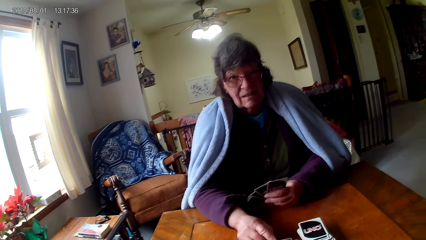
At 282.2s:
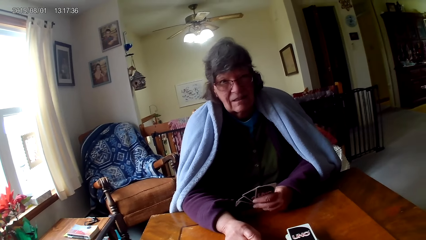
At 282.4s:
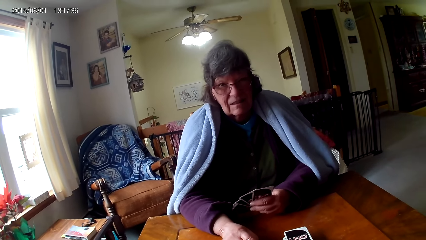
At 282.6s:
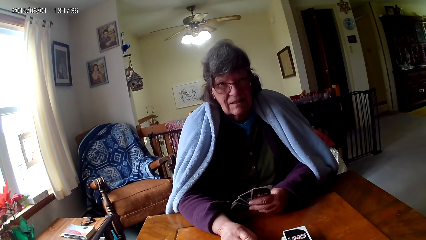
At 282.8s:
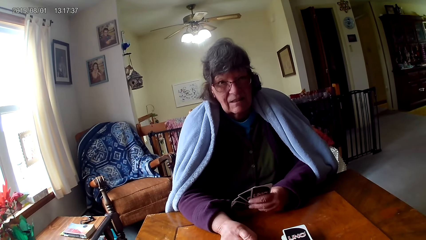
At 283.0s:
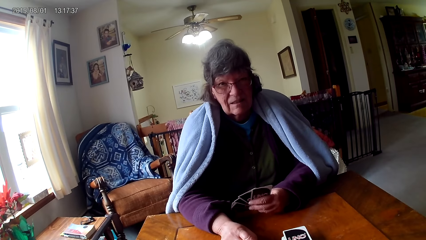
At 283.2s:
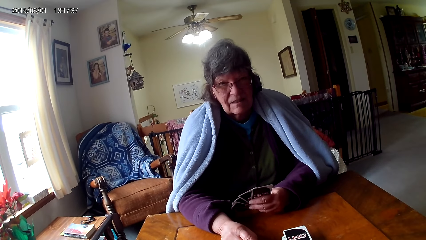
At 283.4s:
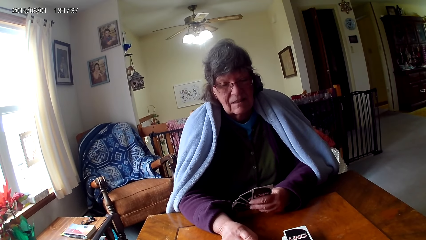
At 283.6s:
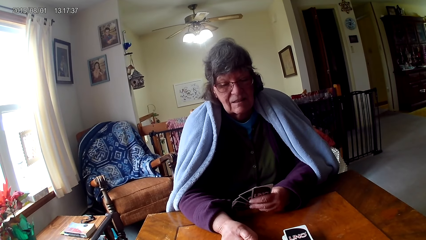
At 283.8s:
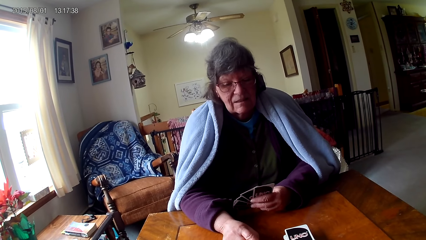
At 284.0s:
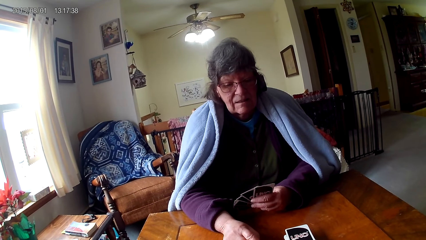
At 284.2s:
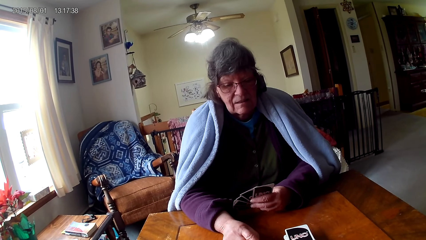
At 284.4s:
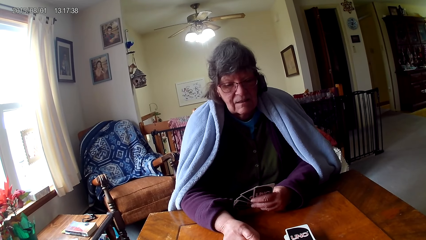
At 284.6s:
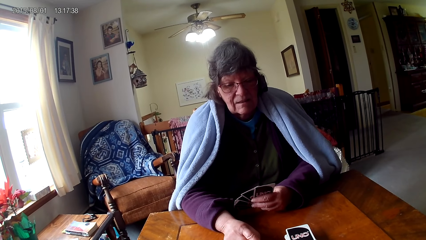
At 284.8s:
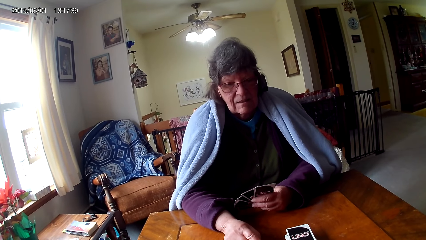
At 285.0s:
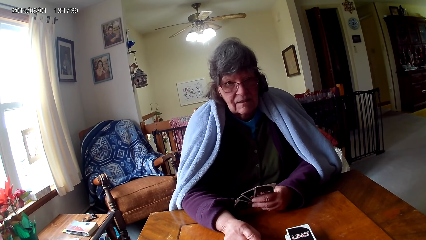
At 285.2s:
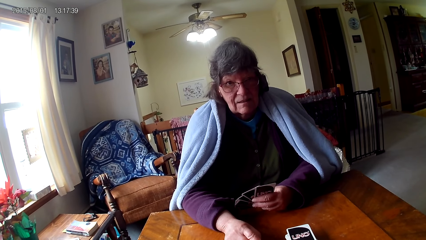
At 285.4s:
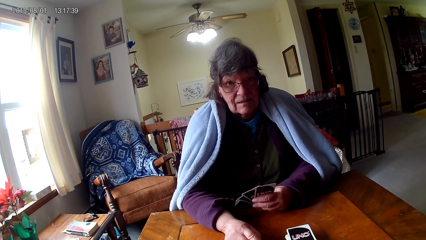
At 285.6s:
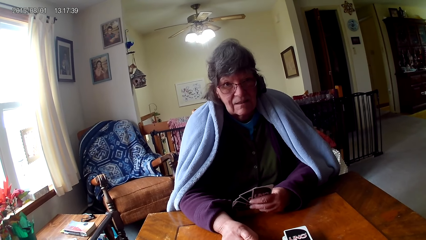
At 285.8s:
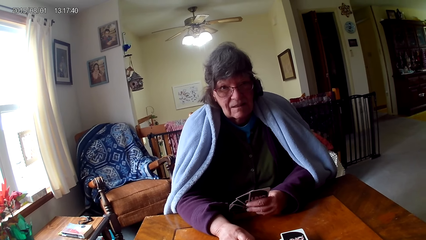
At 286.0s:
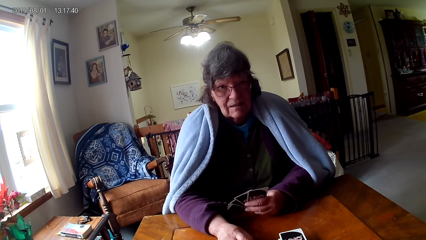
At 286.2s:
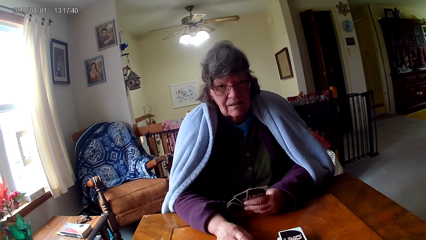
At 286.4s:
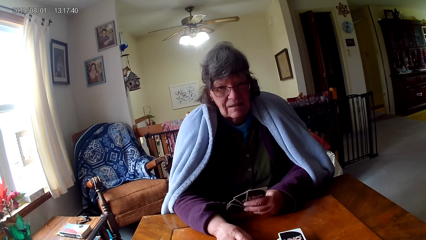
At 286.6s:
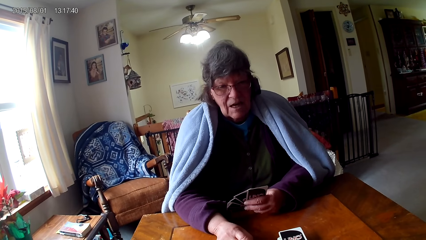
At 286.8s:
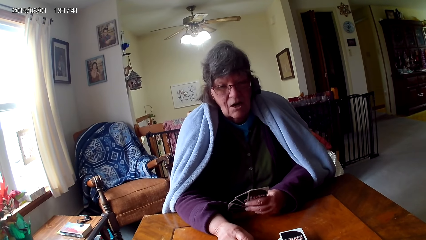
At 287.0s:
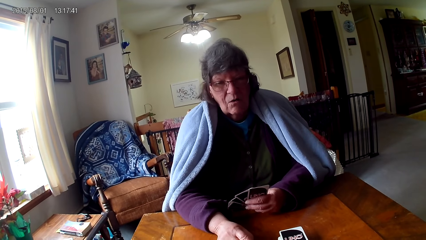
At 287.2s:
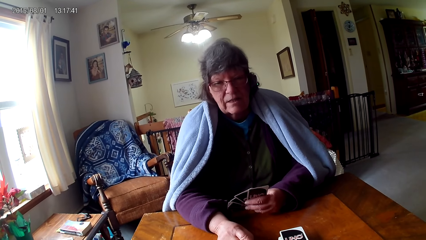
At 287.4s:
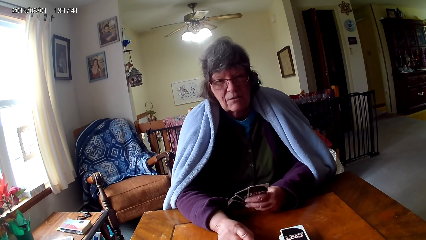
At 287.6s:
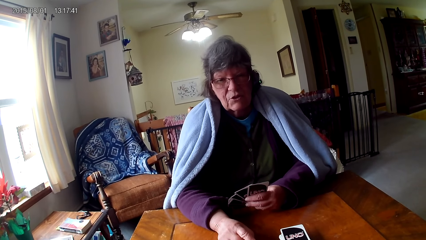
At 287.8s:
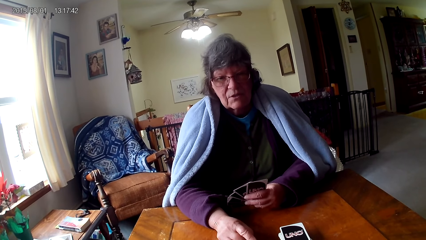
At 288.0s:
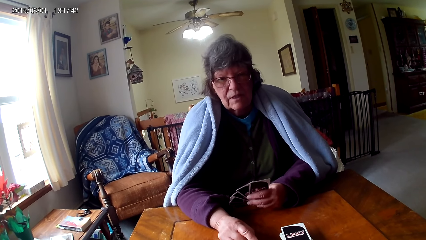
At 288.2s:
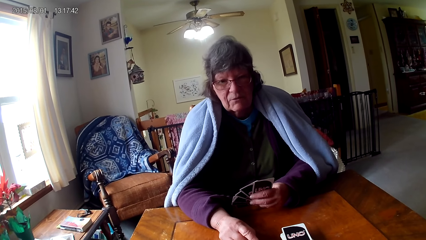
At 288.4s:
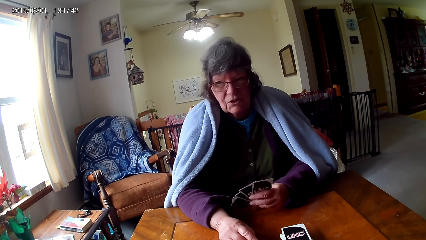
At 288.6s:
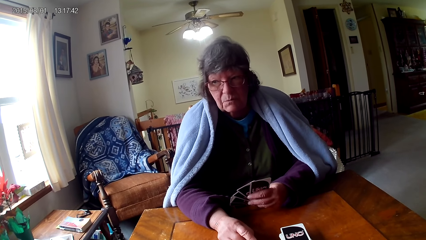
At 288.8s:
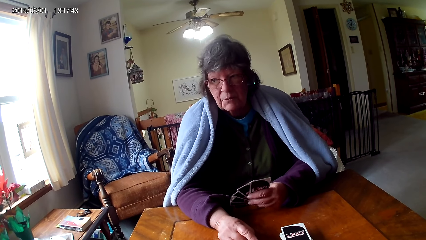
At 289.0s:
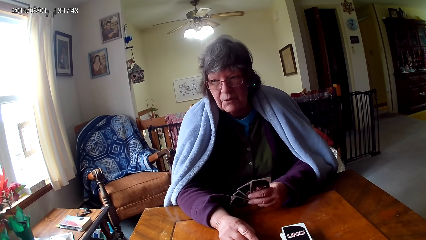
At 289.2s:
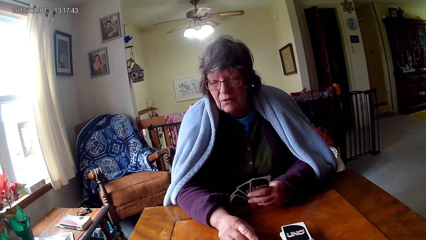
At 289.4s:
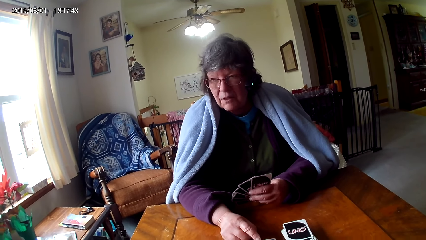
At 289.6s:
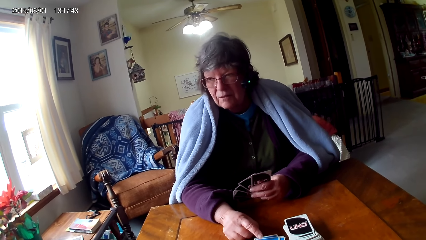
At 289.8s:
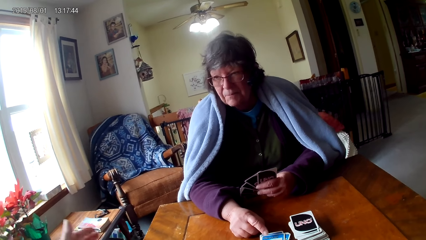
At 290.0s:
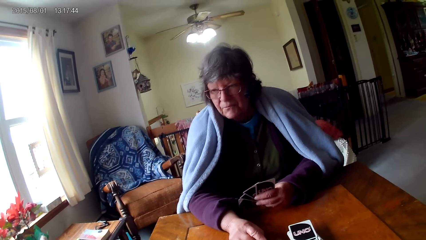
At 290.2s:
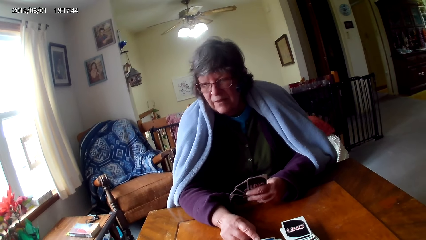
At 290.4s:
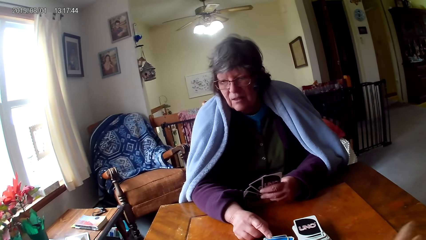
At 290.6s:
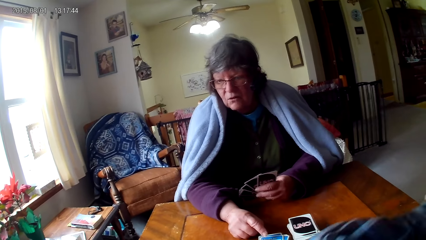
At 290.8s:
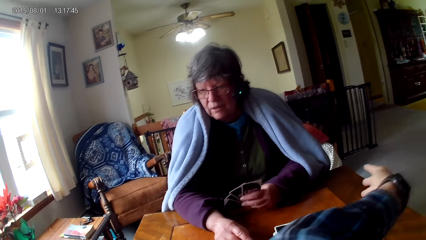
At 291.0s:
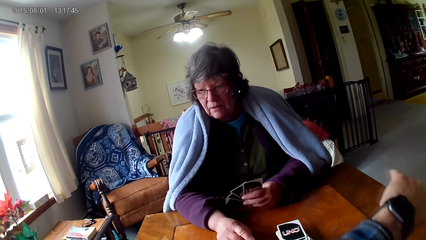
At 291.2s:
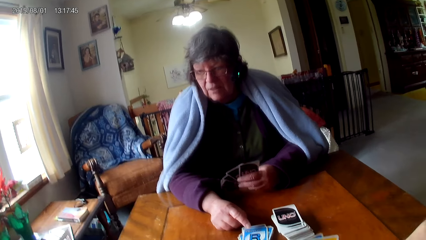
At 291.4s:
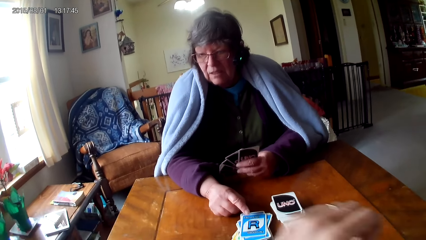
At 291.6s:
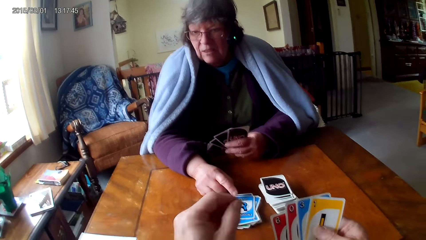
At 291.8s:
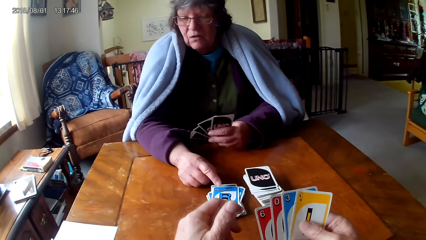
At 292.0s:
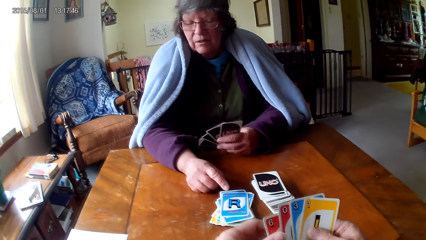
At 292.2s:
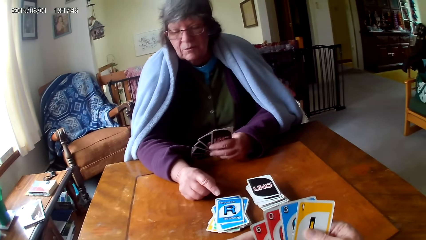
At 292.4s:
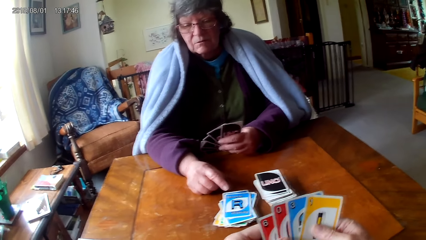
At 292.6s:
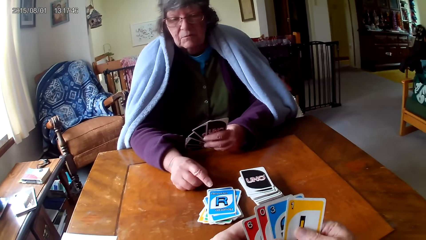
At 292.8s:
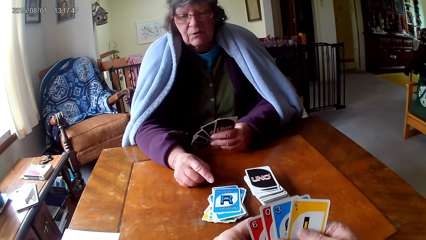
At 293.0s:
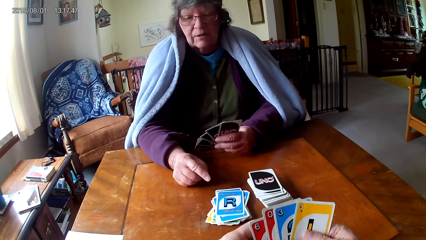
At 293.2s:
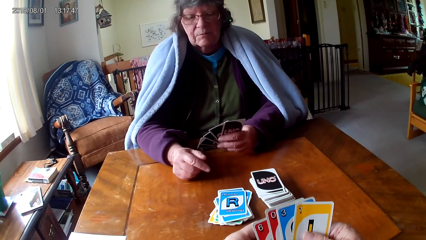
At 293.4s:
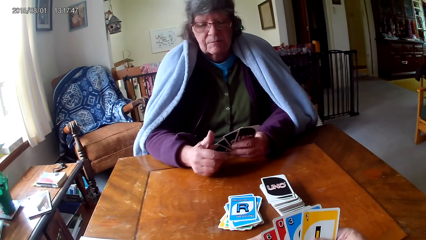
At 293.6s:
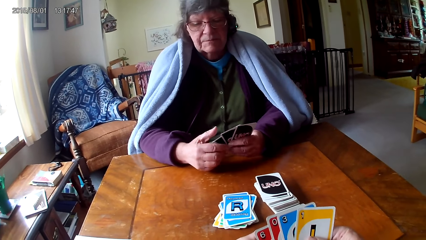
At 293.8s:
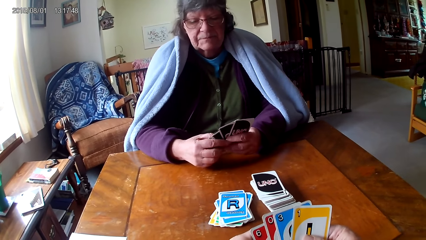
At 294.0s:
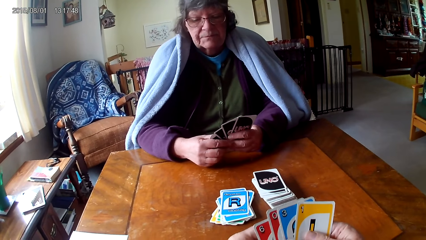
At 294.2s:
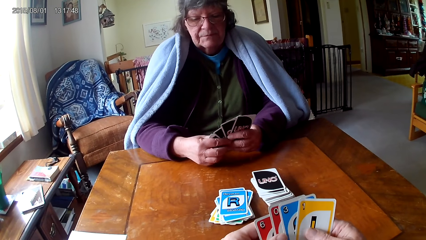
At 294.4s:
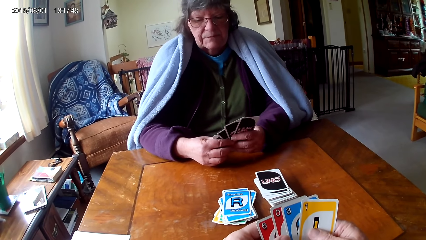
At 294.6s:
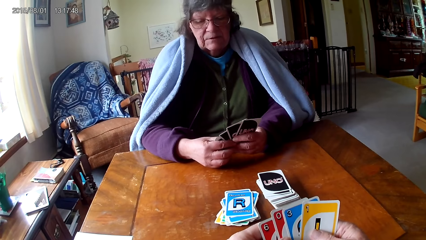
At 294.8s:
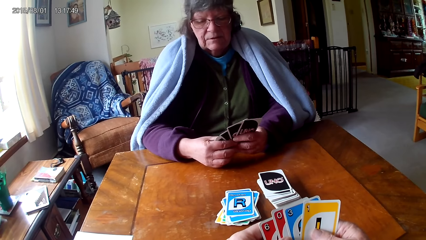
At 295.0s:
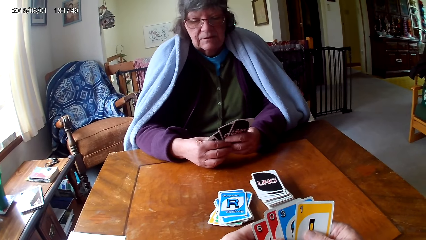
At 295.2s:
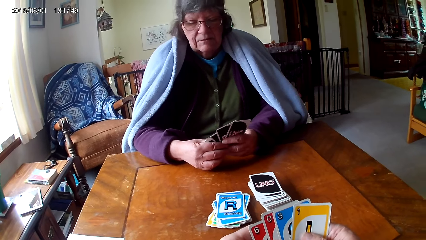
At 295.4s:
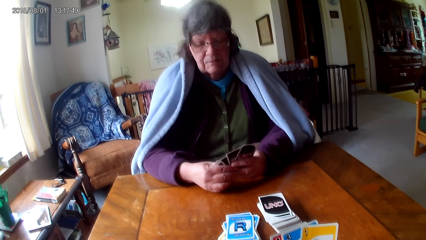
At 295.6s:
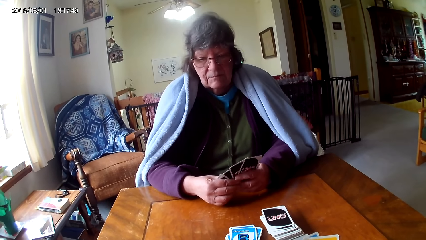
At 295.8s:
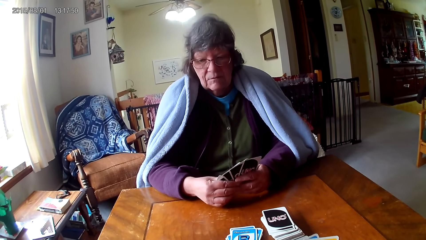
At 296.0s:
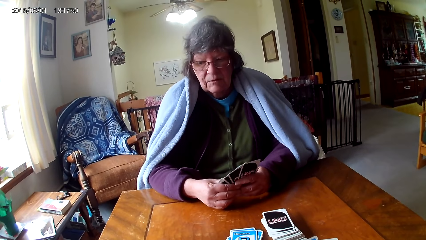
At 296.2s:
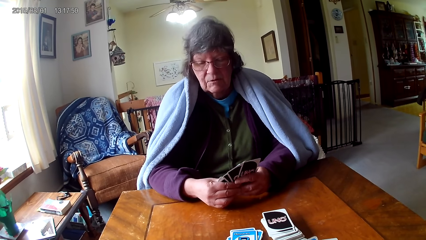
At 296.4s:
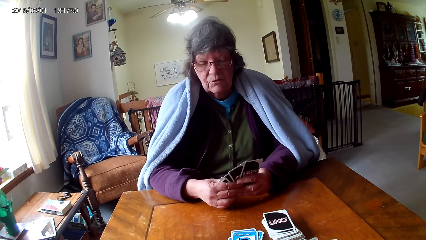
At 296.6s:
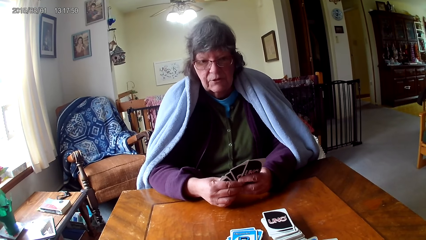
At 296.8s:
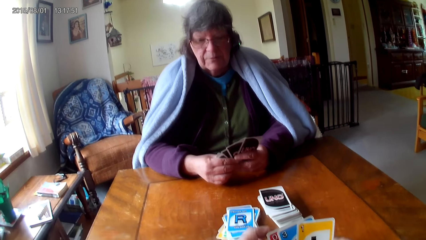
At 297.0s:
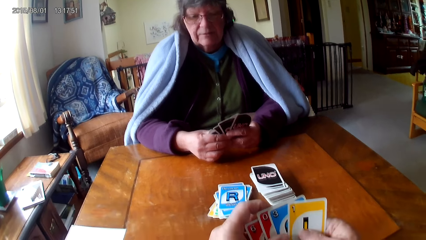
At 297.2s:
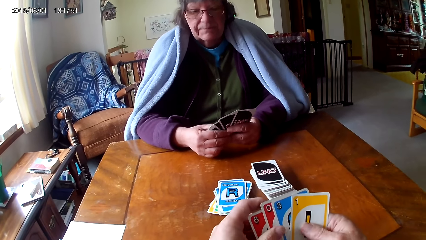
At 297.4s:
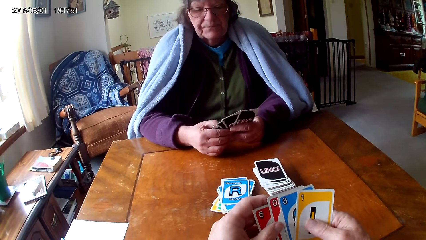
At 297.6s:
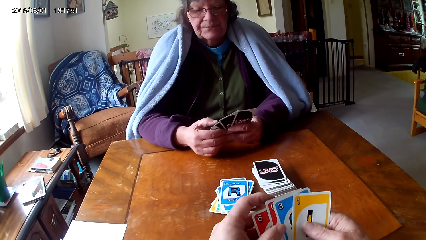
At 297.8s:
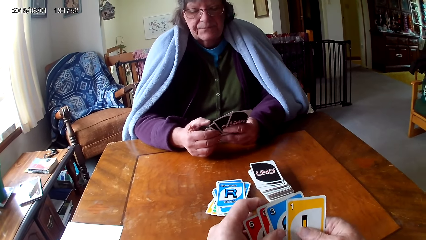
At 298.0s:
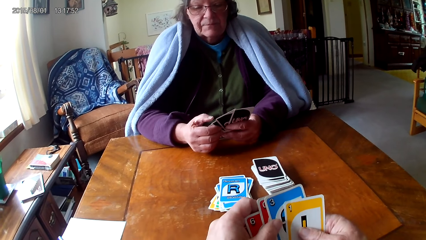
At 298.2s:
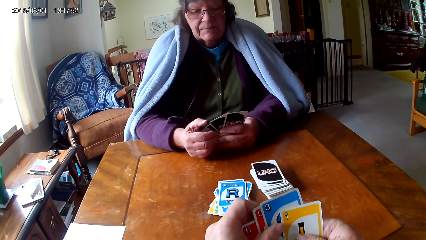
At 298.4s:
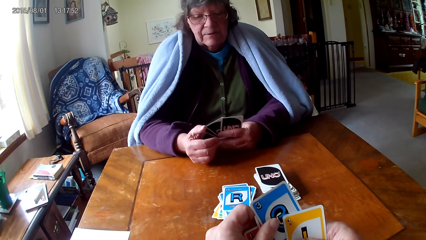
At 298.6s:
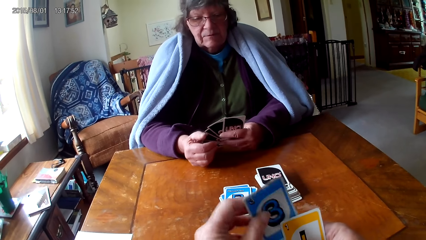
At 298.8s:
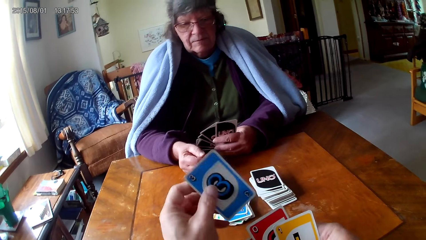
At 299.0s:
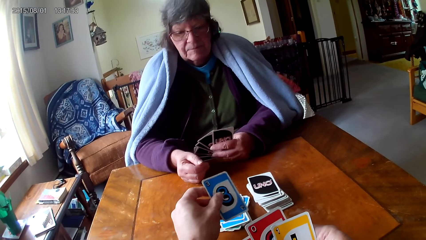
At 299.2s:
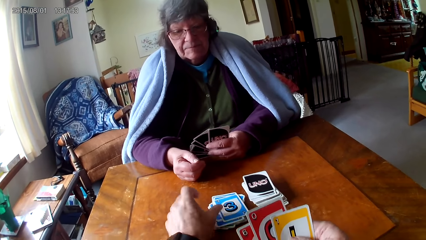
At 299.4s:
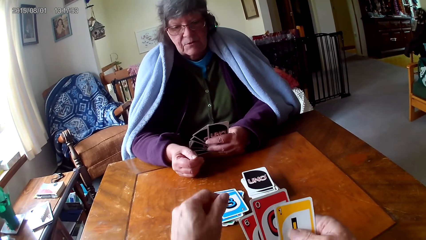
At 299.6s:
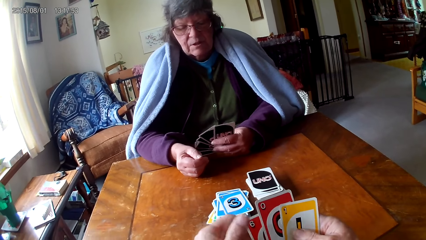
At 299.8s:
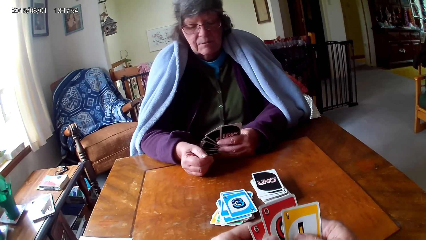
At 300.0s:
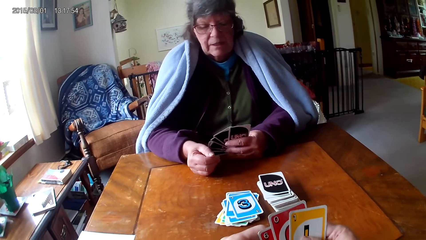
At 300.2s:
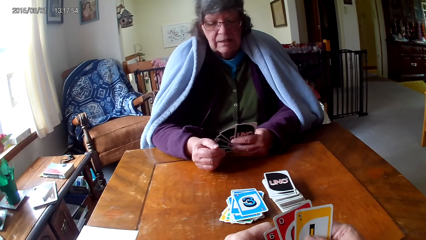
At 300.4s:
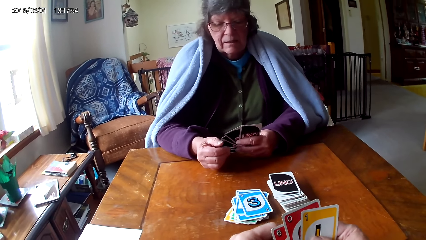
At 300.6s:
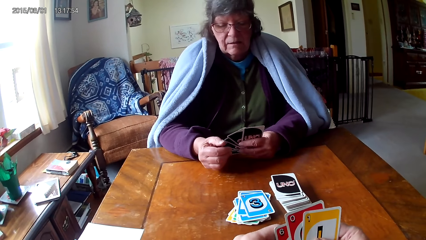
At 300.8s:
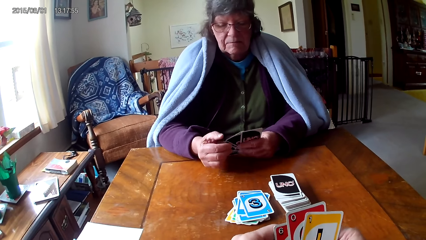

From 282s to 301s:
The camera wearer stares at a woman. They move a hand and hold cards with hands. The woman holds a card with hands. The camera wearer picks a card and places the card on the table.
